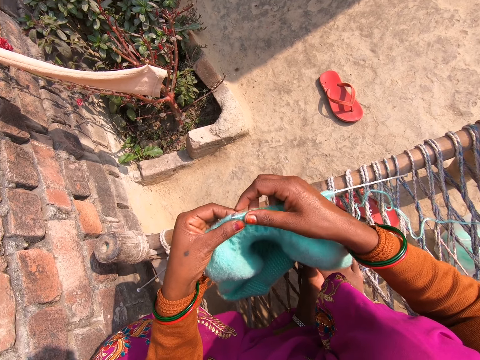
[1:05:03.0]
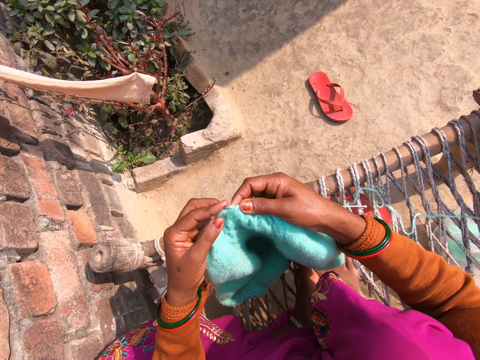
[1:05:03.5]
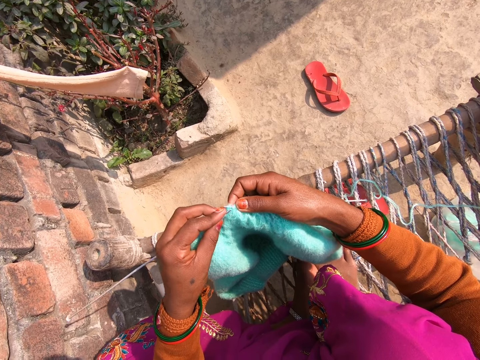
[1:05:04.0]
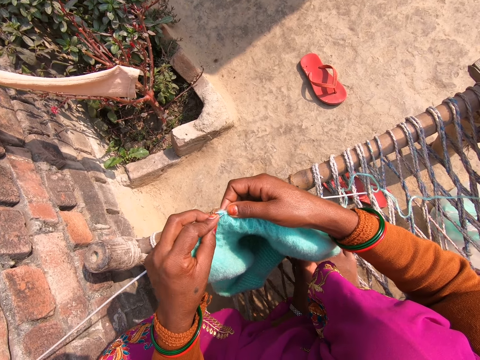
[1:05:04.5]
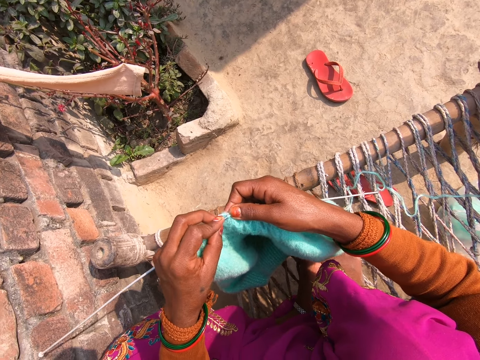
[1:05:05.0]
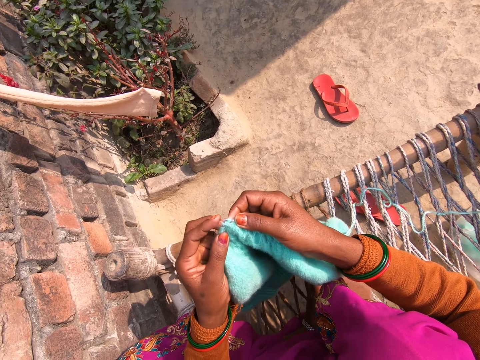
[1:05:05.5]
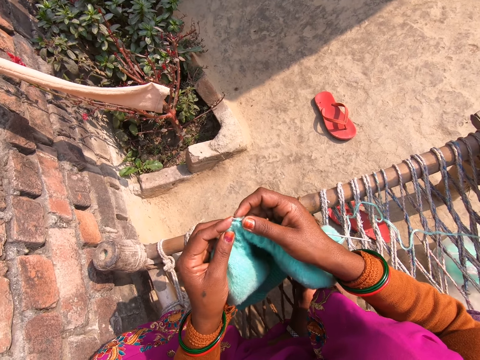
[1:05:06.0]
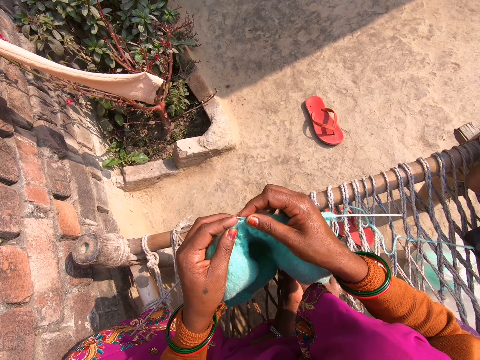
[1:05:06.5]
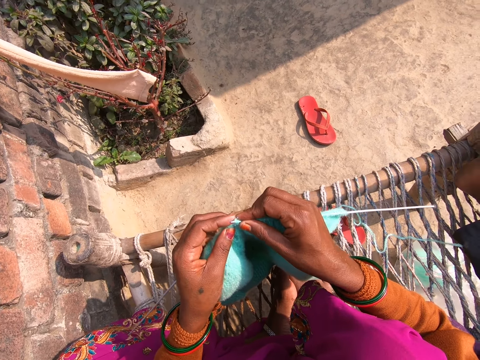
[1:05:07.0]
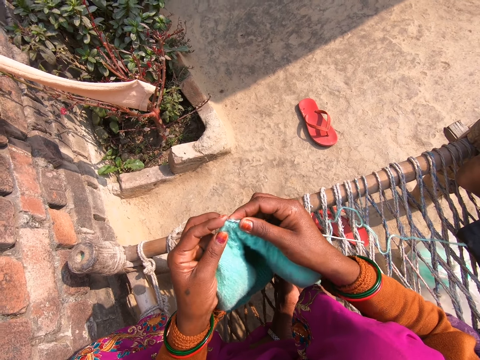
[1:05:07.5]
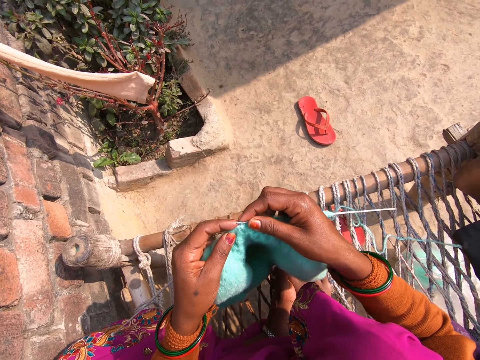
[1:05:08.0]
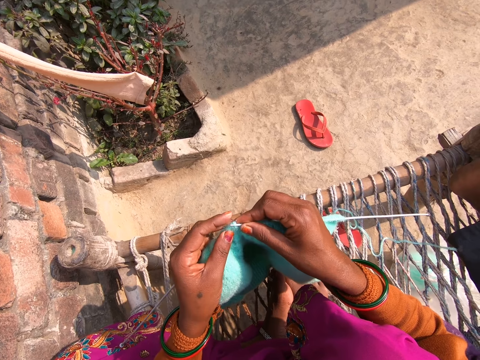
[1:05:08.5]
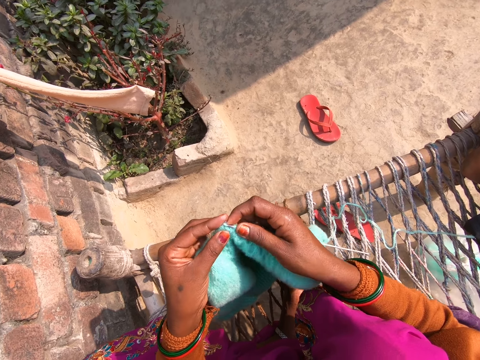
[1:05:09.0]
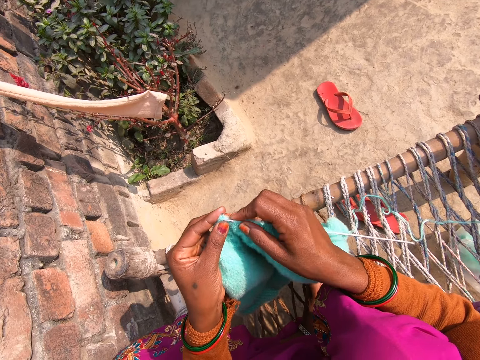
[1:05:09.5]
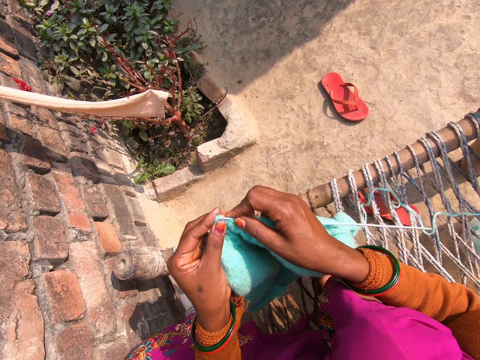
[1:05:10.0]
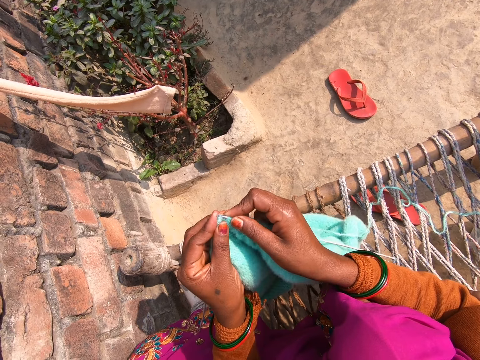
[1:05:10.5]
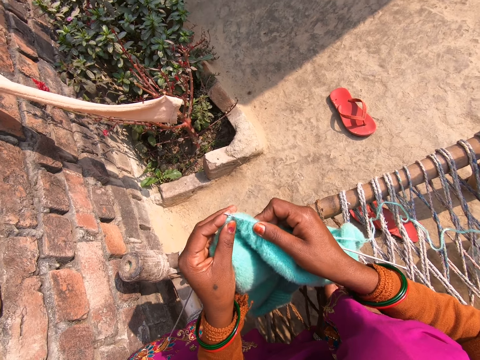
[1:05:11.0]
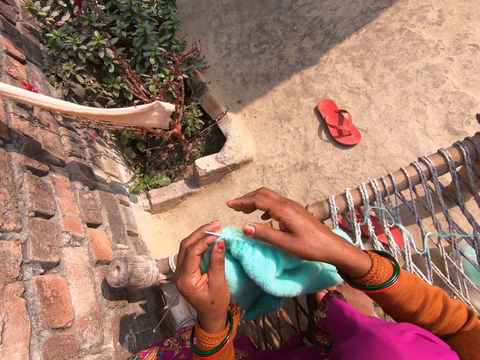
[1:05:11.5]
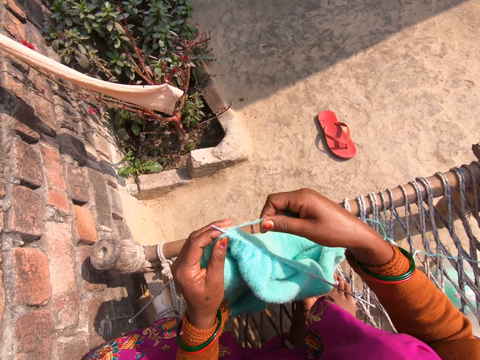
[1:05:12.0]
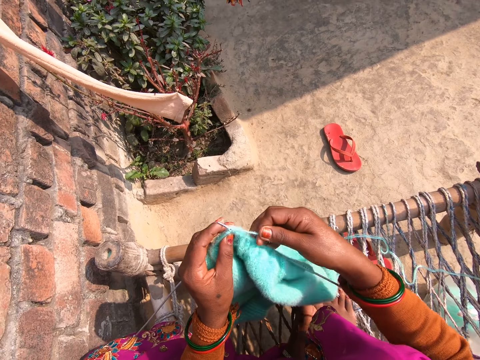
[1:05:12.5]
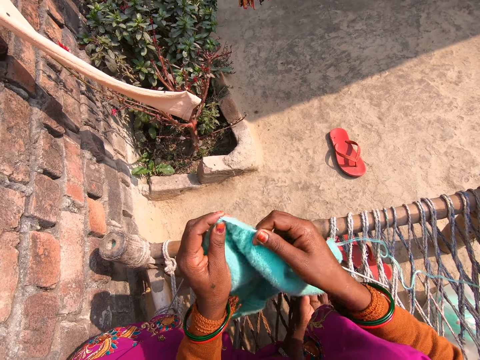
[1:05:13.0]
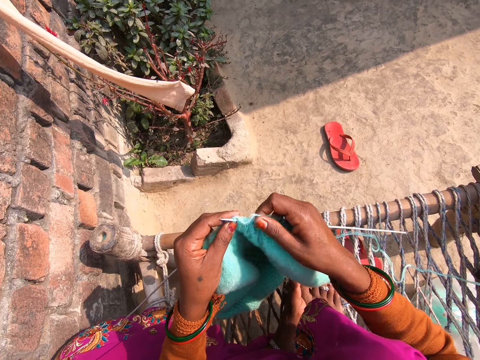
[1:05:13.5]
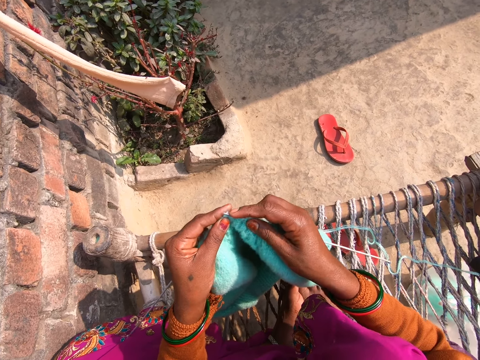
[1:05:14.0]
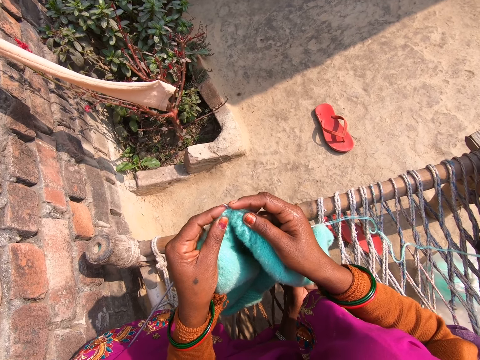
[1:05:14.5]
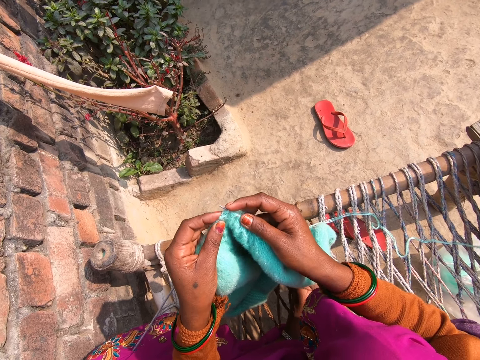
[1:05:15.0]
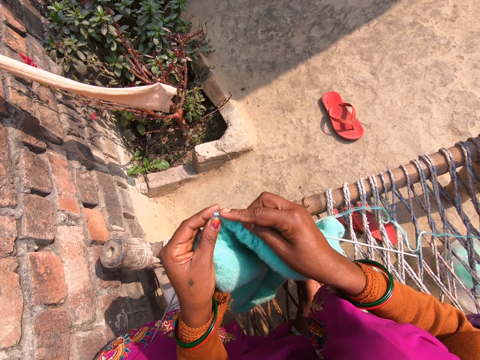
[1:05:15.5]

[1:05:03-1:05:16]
The camera wearer knits the sweater. They push the crochet needle. They roll the yarn around the crochet needle. They knit the sweater.

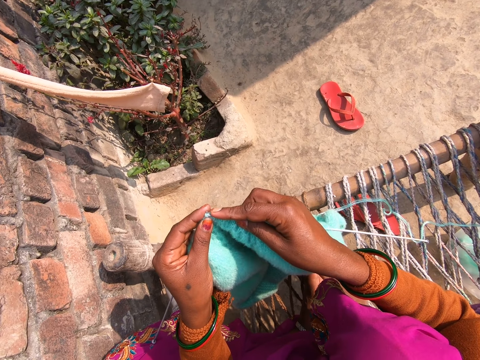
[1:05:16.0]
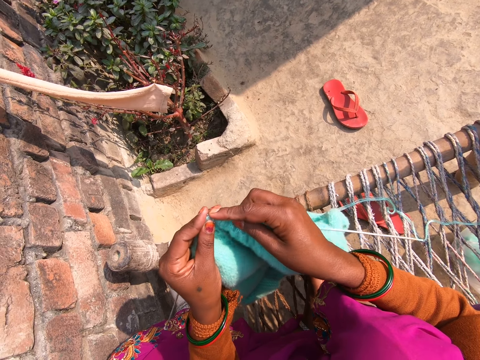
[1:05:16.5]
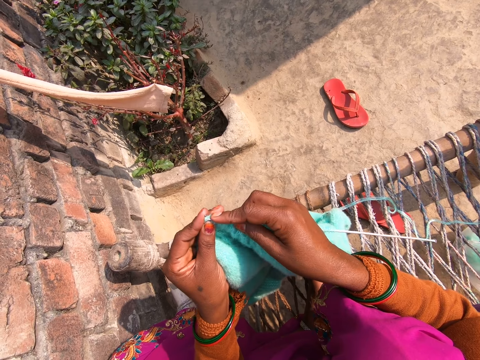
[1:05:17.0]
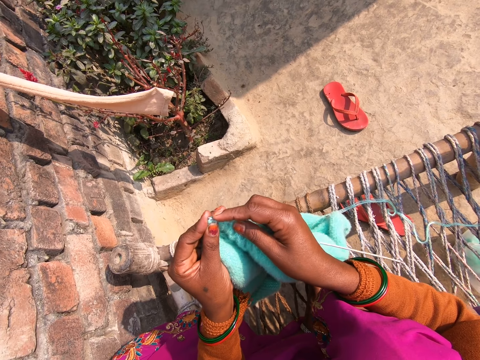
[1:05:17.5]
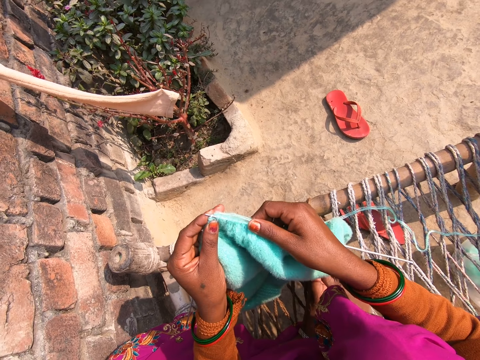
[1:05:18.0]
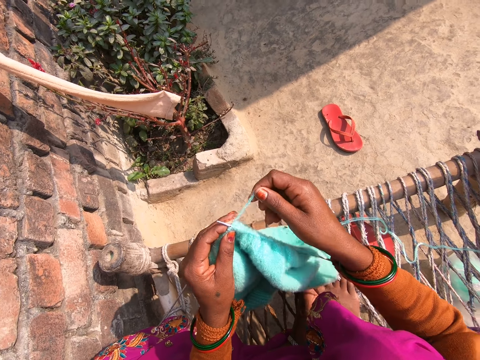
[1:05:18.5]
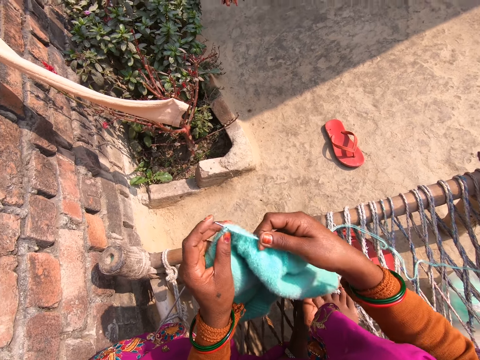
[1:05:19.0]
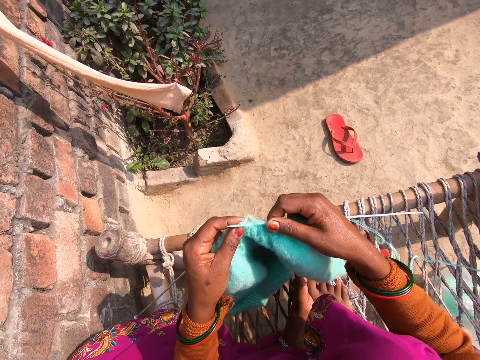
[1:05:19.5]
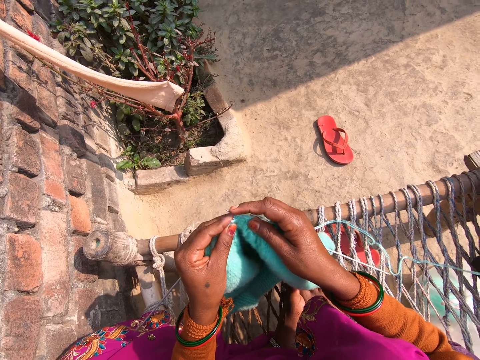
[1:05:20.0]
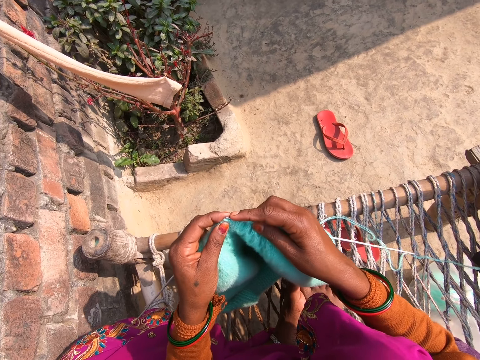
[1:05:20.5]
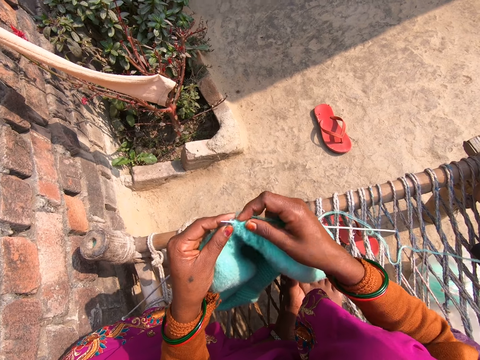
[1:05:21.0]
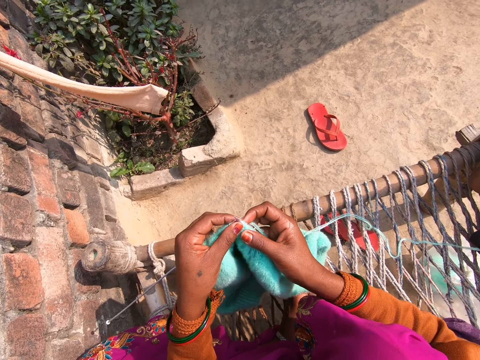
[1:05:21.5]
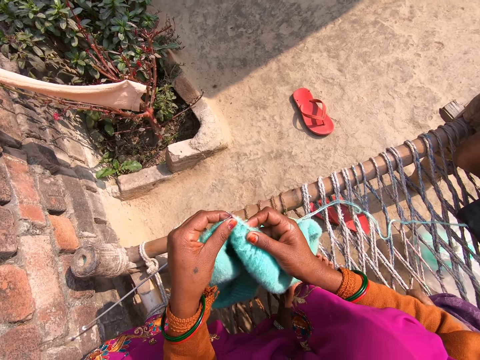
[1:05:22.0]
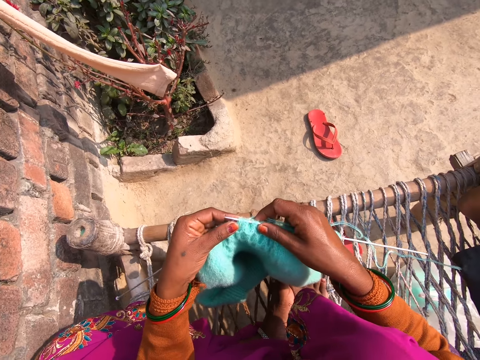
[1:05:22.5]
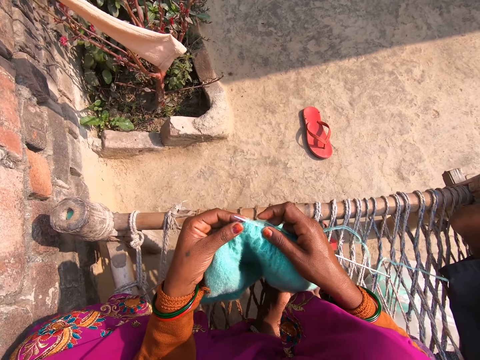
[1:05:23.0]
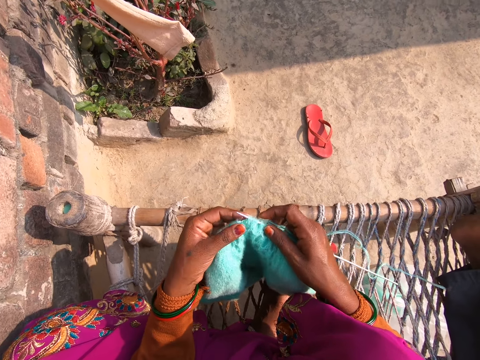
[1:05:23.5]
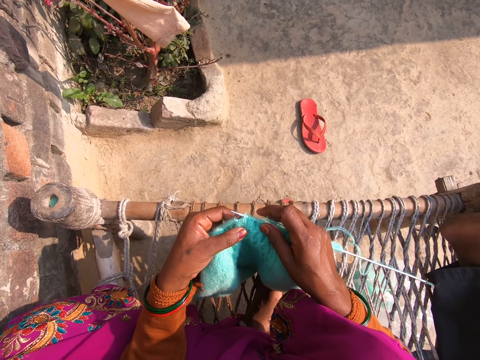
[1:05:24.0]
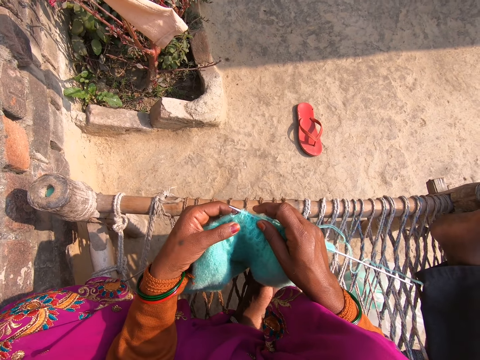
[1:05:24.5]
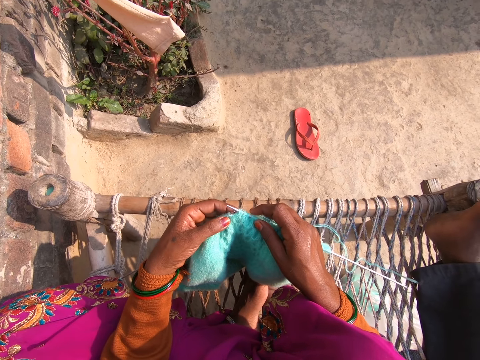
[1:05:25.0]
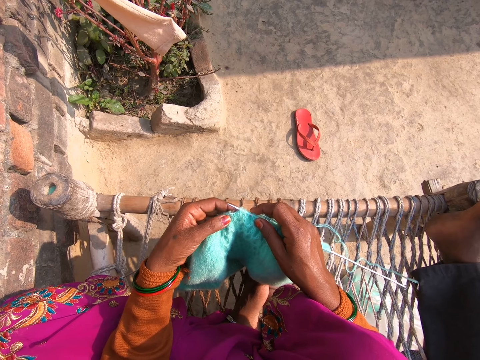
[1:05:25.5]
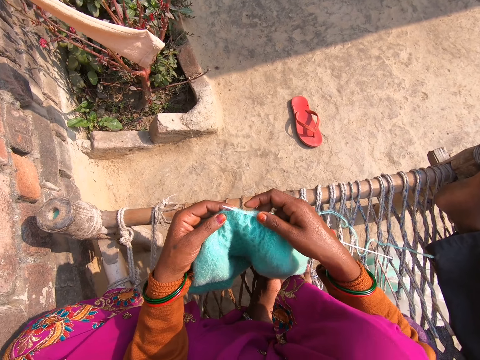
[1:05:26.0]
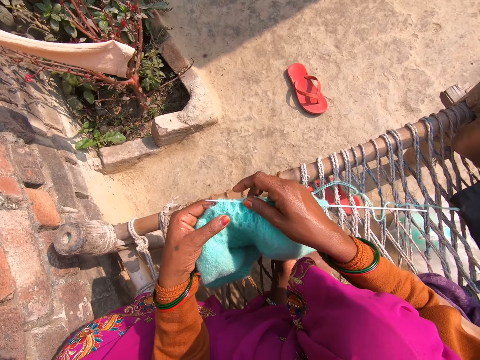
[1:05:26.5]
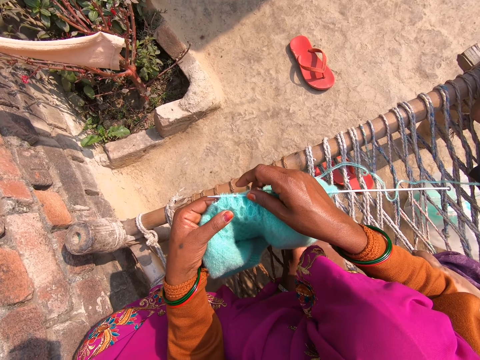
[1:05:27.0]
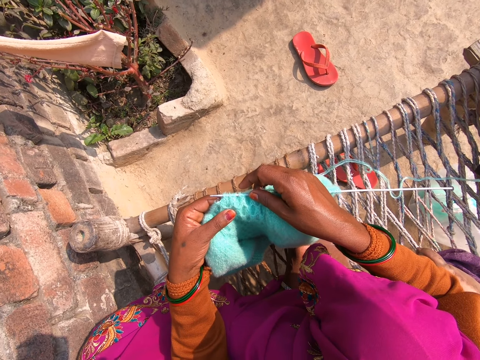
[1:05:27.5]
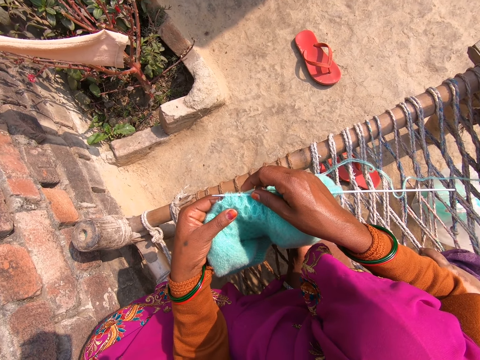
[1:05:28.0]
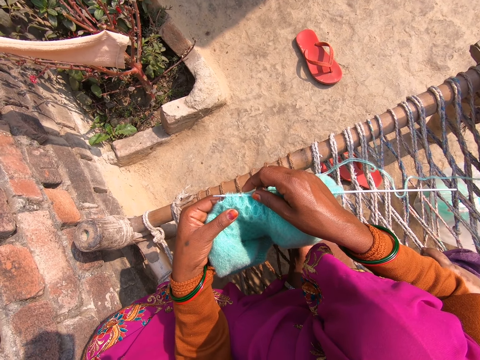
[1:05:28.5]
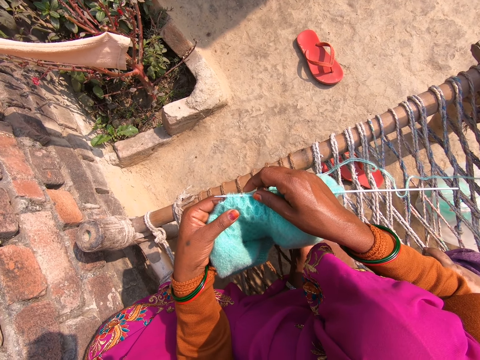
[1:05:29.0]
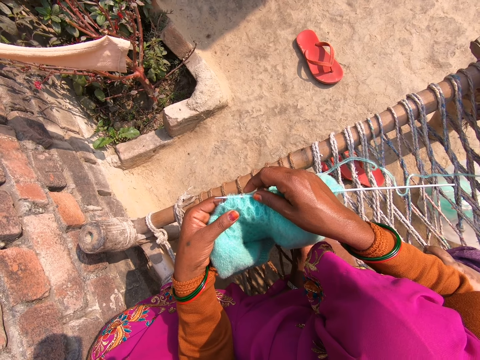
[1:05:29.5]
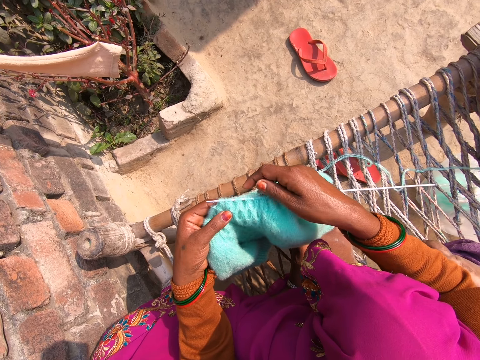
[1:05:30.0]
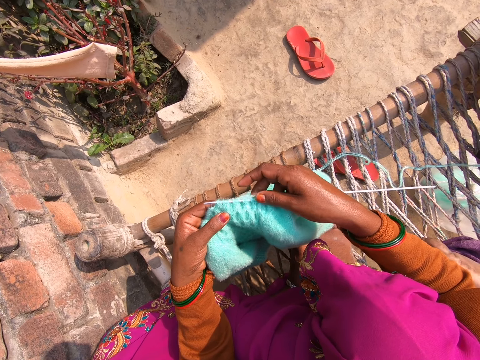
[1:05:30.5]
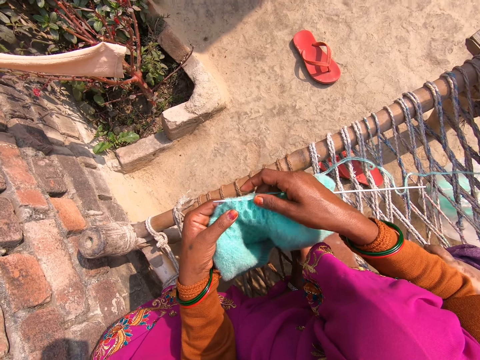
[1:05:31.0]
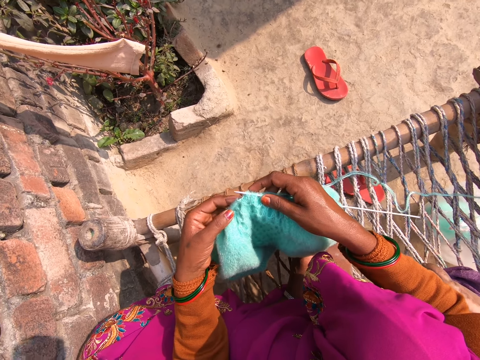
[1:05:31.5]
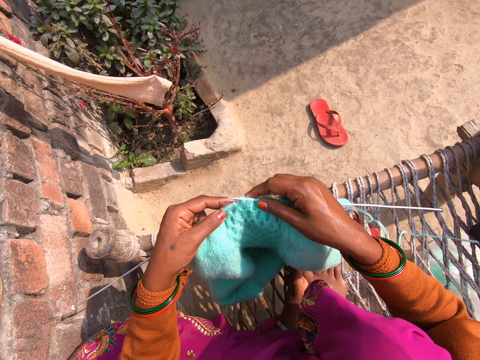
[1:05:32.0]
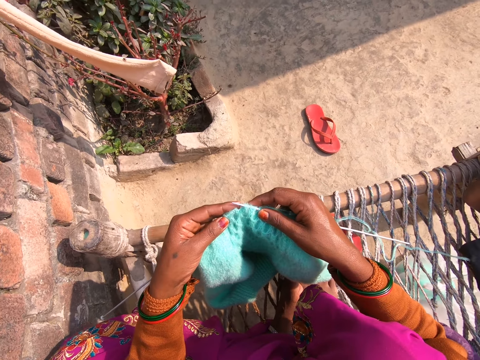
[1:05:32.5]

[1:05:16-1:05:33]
The camera wearer pushes the crochet needle. They roll the yarn around the crochet needle. They knit the sweater. They look at the sweater. They touch the sweater.
